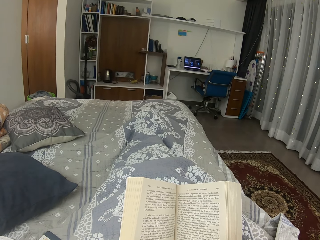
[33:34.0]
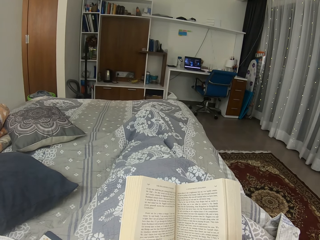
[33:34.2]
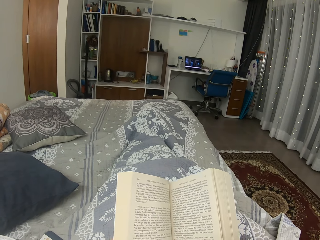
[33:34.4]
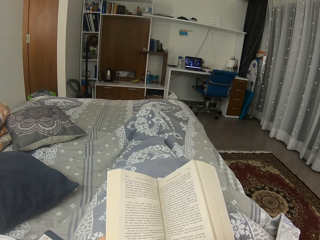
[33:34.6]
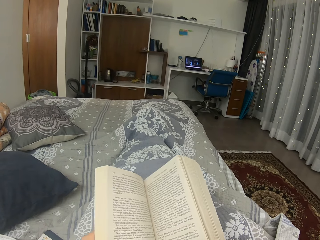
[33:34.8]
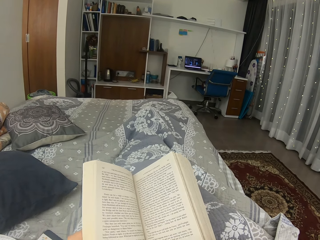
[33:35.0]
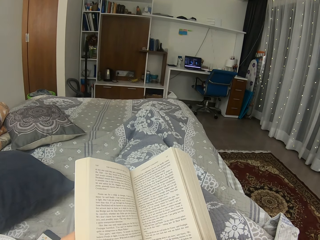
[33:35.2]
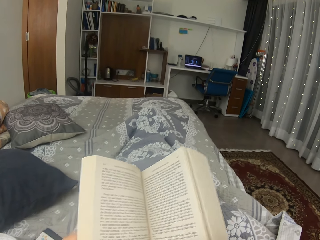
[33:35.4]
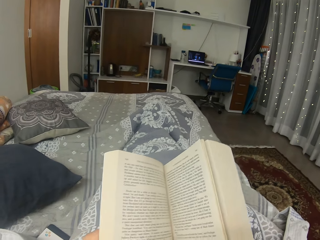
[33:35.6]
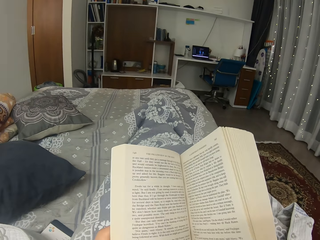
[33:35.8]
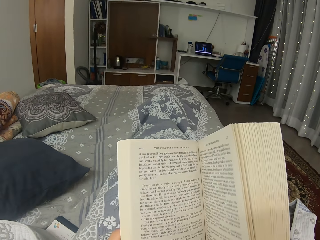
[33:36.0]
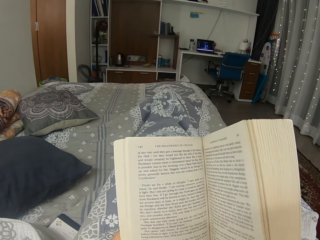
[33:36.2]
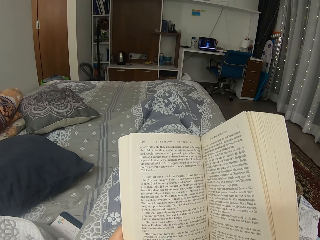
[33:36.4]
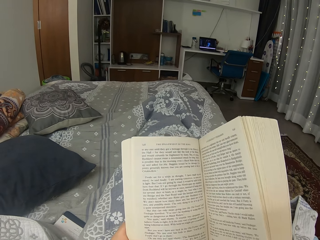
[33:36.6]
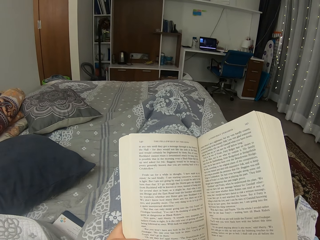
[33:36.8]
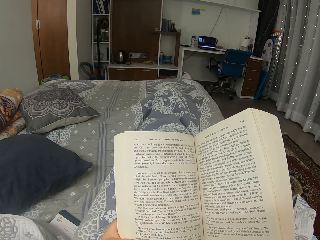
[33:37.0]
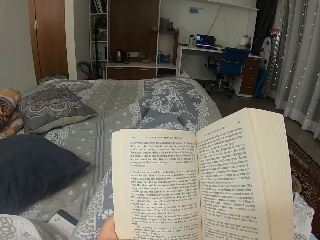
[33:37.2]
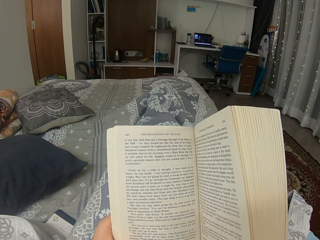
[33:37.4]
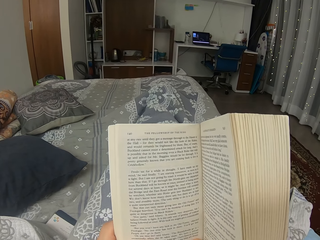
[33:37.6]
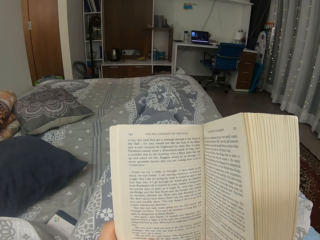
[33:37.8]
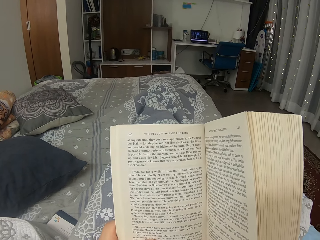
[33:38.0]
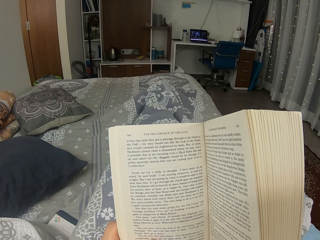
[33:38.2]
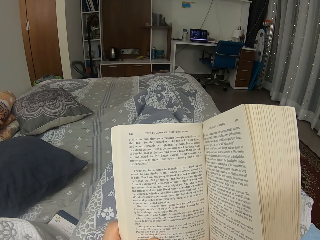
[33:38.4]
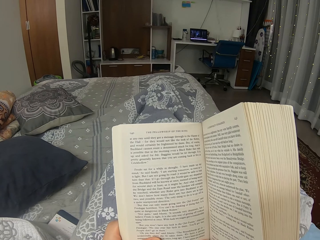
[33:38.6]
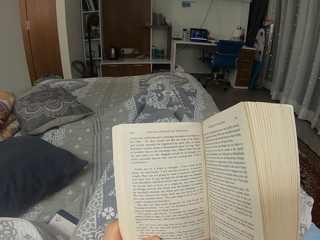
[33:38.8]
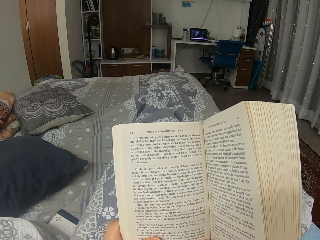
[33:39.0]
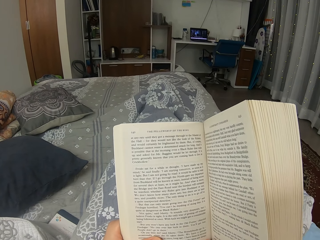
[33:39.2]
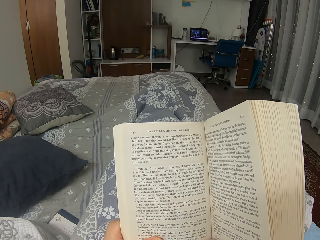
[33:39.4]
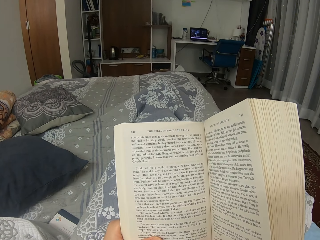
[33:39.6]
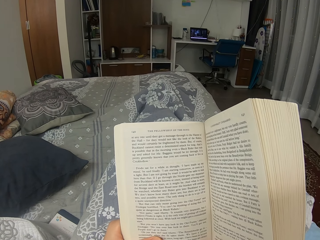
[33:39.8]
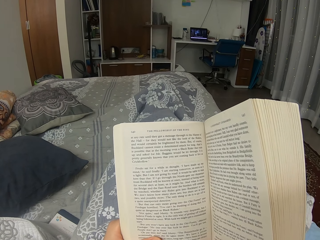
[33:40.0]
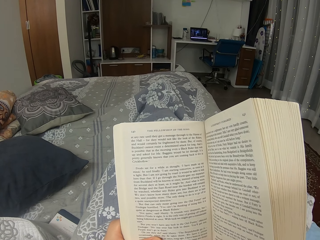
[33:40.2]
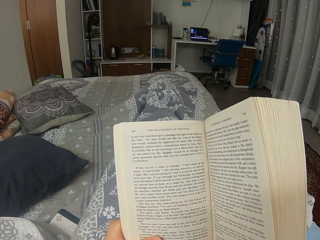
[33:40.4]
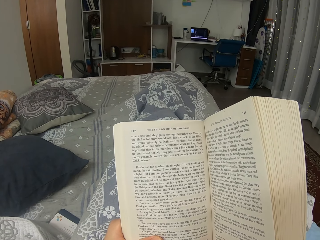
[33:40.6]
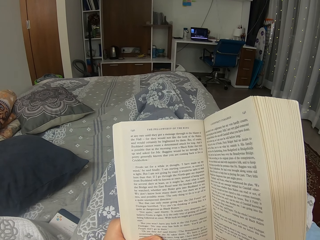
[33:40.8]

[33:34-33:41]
The camera wearer moves the book.

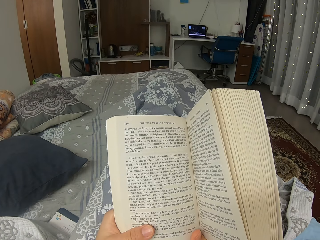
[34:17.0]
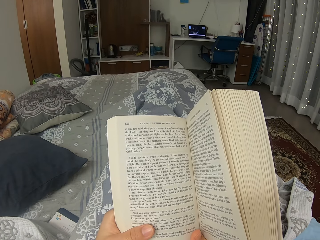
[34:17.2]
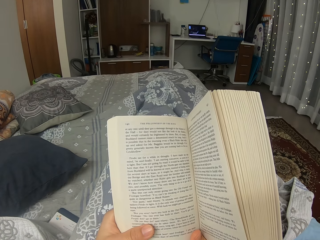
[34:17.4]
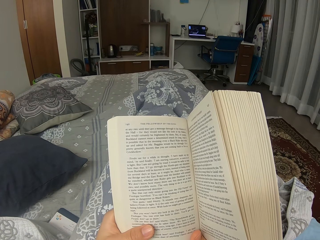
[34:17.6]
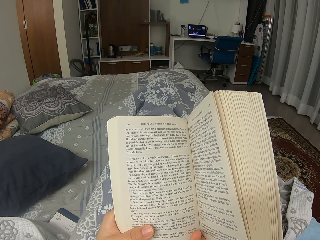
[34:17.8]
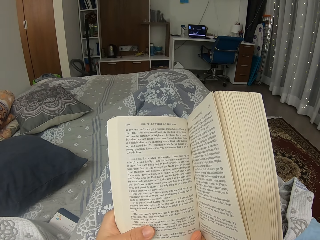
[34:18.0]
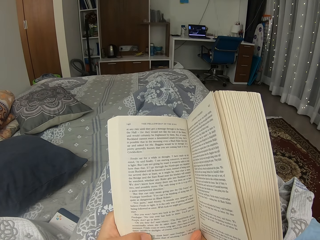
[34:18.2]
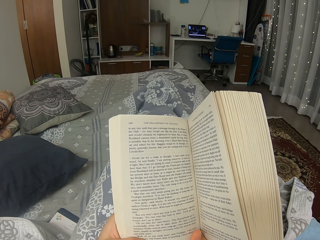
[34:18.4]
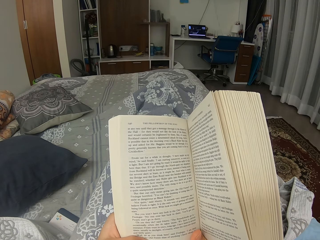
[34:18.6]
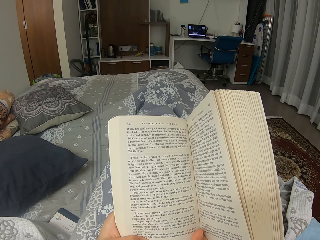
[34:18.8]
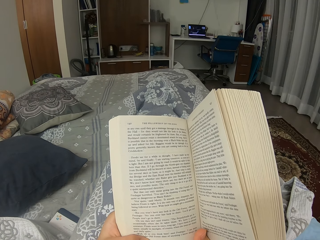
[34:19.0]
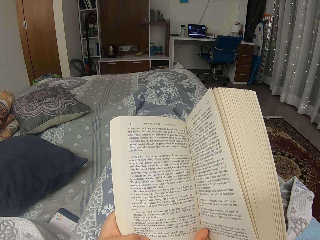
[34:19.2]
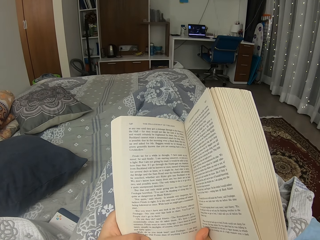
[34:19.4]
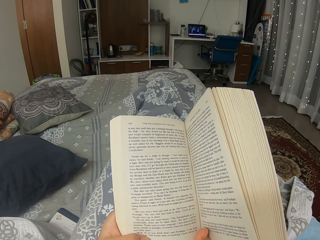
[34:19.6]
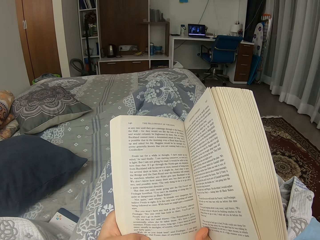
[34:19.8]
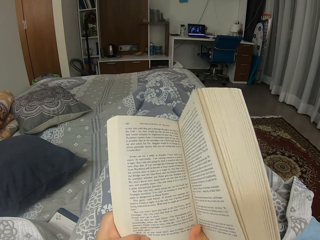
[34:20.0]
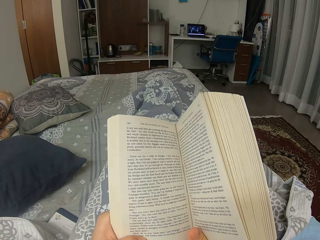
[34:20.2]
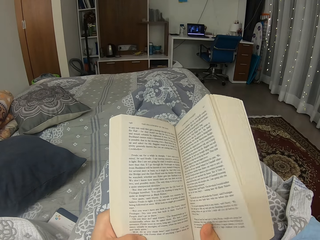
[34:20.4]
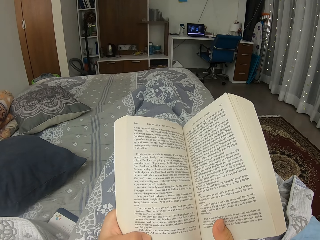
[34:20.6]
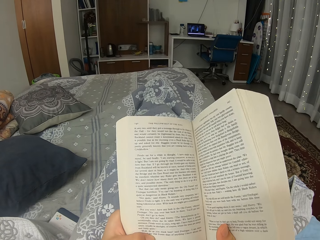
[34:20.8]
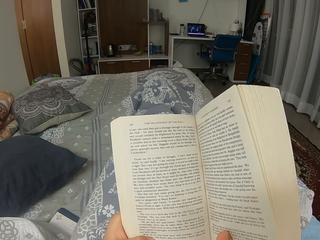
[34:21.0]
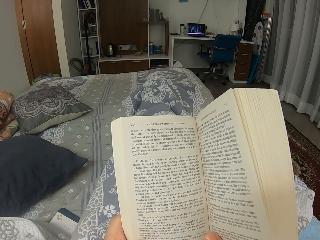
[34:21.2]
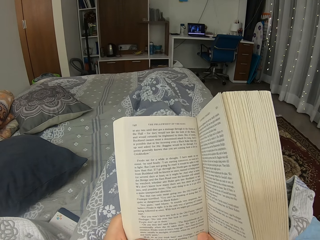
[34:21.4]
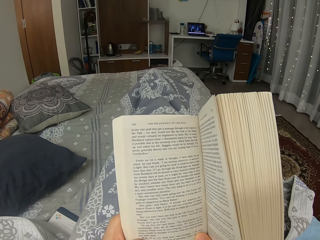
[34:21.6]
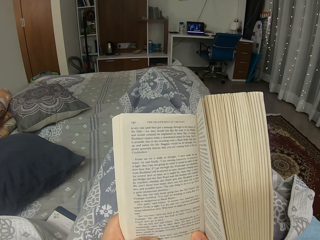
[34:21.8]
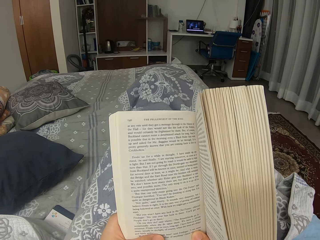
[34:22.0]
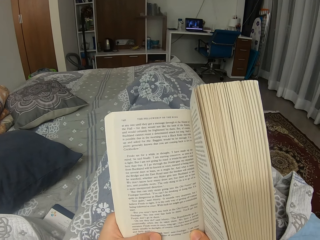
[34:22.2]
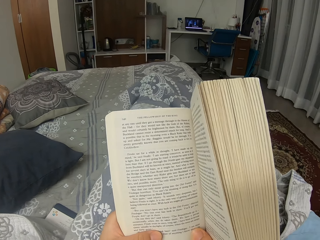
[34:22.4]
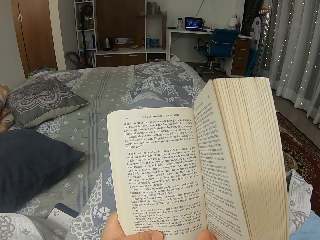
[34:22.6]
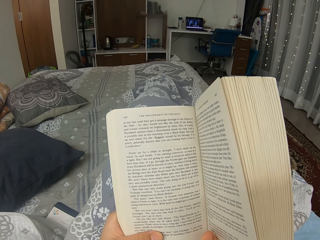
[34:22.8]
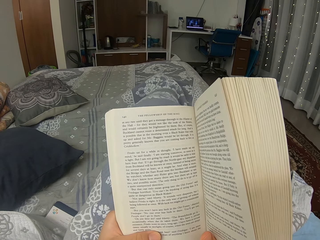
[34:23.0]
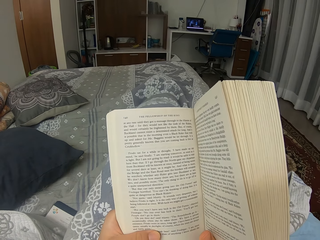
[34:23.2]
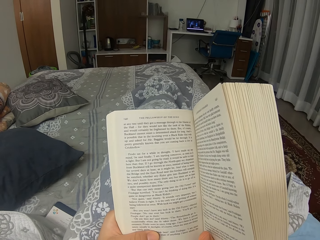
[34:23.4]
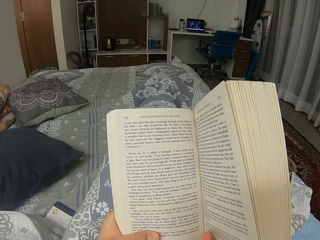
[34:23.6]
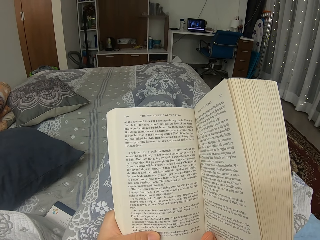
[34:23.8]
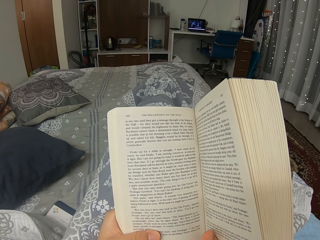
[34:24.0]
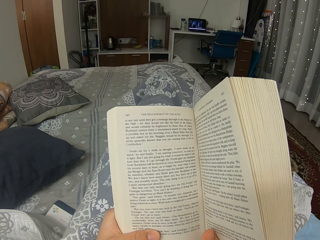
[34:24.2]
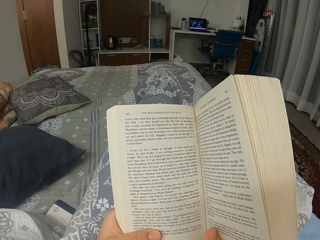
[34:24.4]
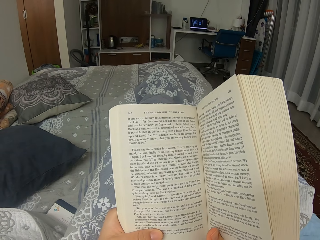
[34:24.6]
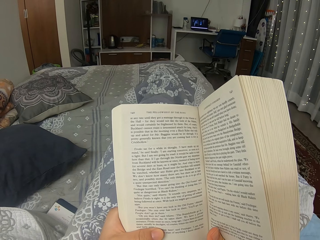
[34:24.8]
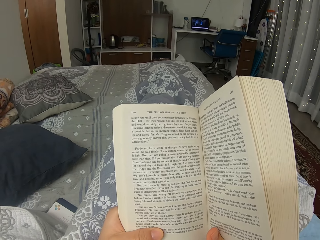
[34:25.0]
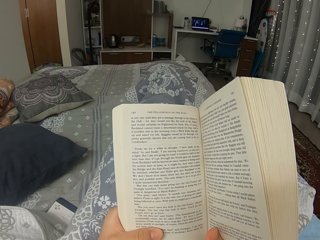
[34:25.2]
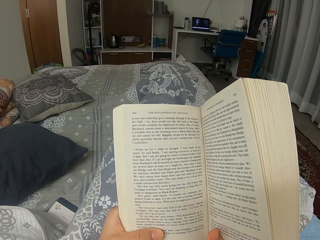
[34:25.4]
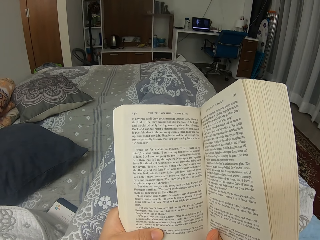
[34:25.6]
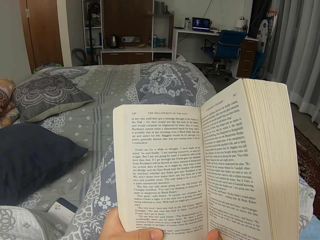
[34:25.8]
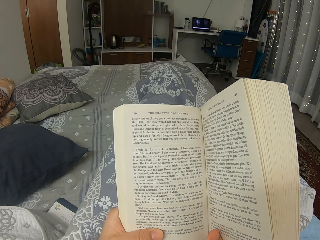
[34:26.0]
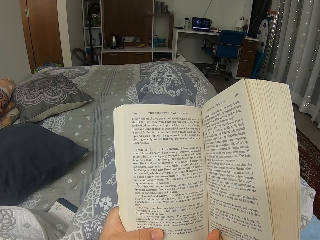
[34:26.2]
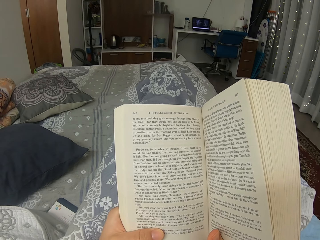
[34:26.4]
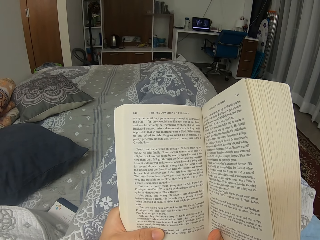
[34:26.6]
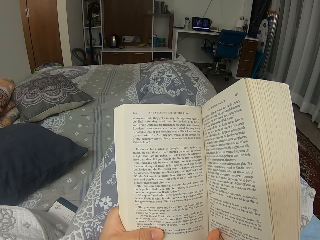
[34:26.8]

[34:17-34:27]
The camera wearer moves the book. They move the legs.

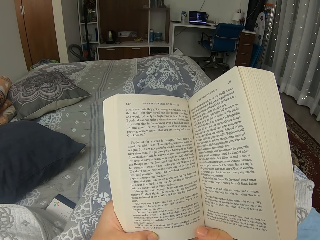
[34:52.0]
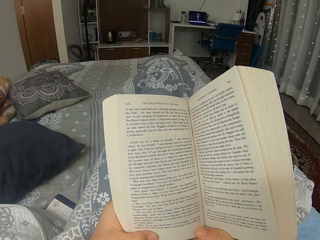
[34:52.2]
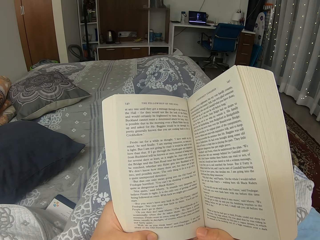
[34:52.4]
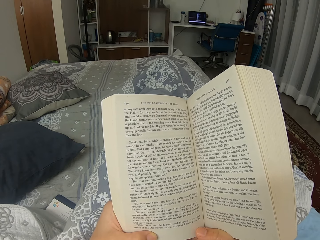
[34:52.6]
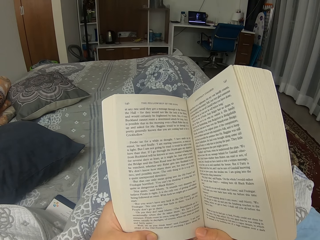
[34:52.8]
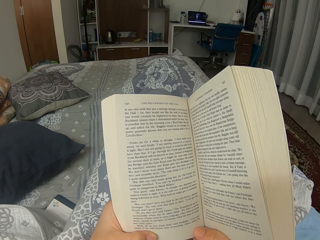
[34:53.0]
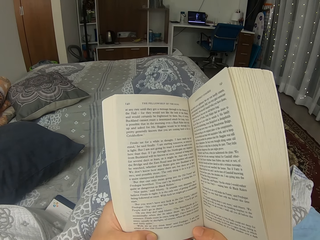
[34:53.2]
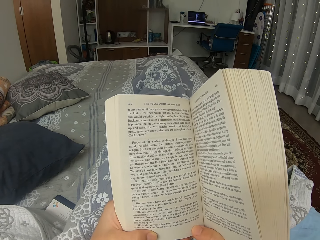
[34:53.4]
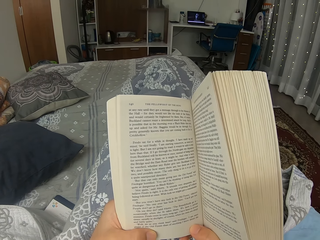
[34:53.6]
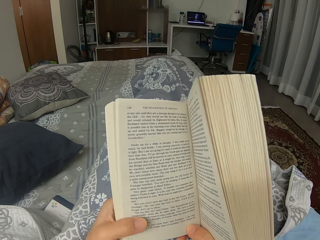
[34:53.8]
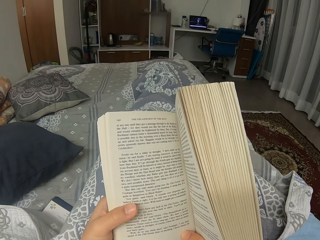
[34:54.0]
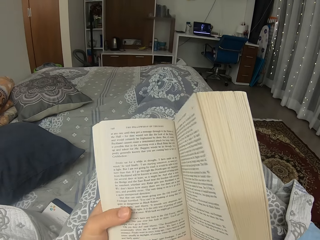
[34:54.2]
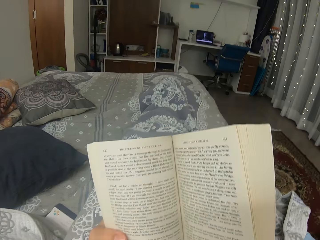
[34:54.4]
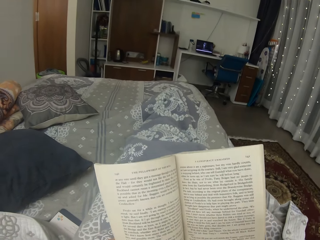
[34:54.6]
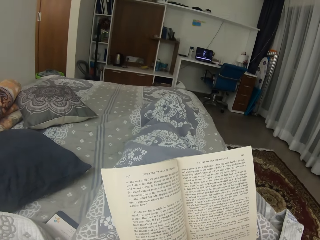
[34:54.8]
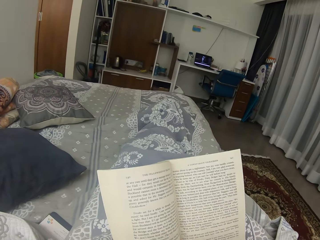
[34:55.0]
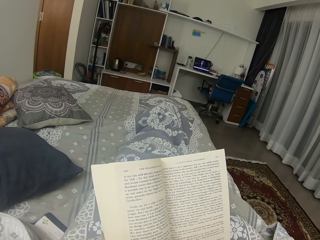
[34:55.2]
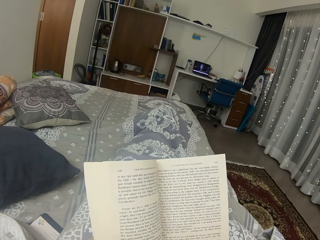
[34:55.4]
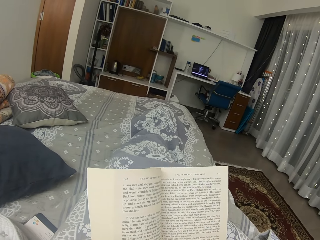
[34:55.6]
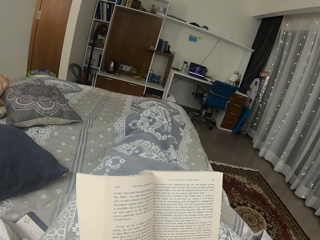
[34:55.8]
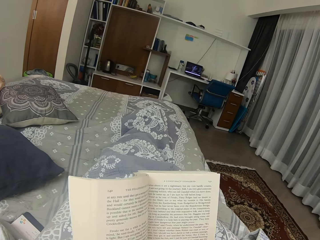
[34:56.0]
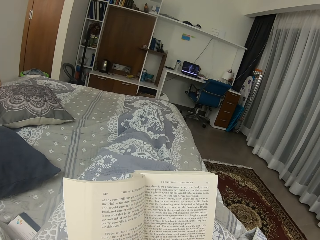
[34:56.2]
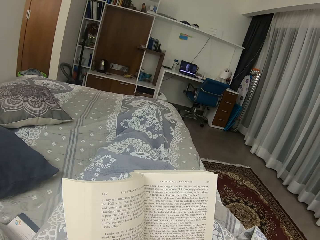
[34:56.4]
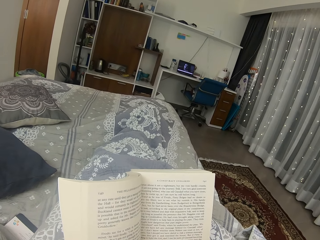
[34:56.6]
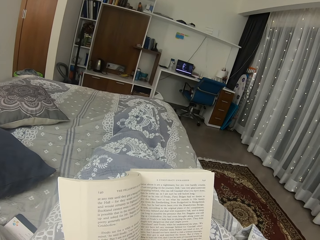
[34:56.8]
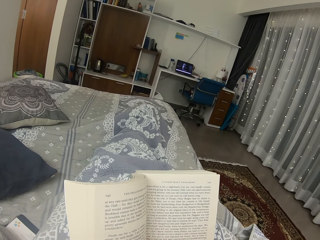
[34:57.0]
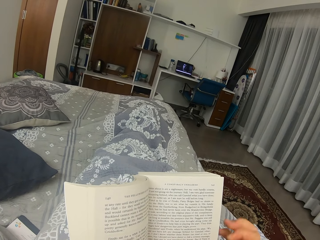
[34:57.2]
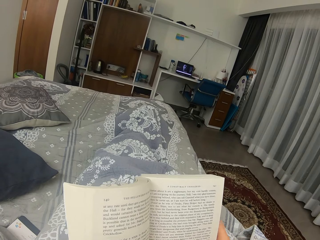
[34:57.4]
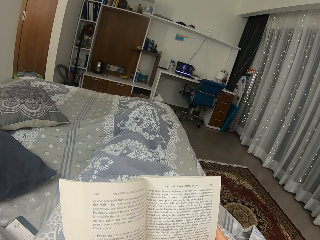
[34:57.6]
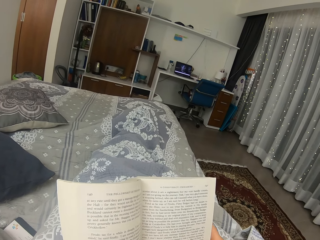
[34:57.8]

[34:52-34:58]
The camera wearer moves the book. They move the right hand and hold the book with the right hand.
